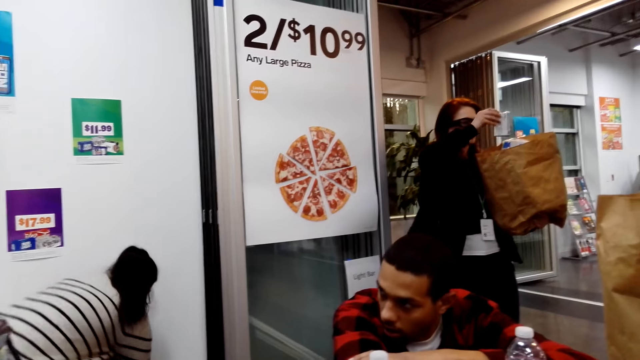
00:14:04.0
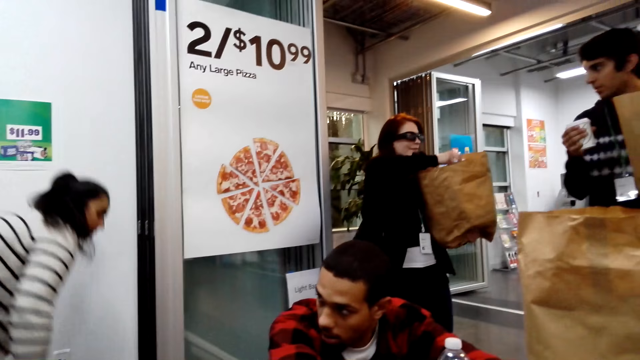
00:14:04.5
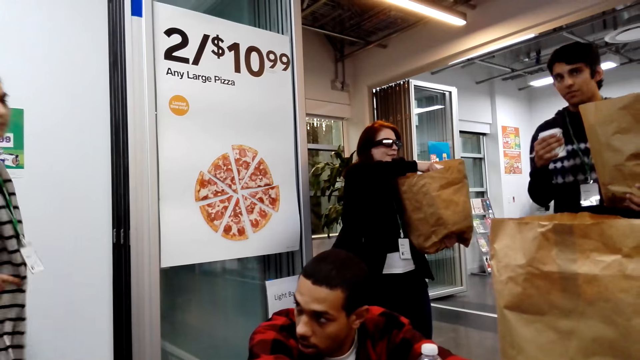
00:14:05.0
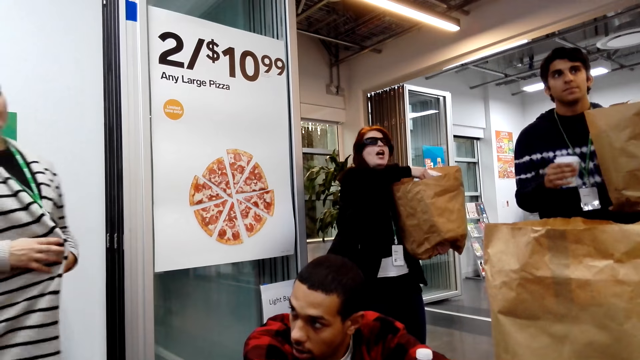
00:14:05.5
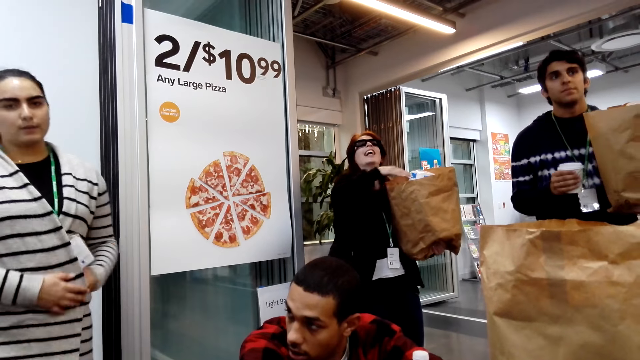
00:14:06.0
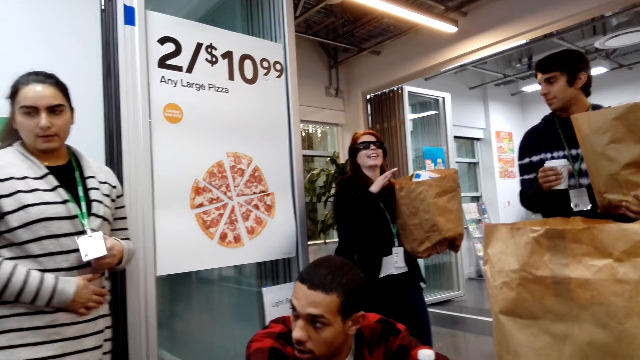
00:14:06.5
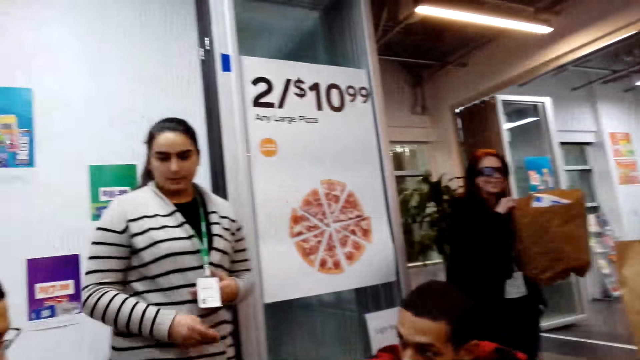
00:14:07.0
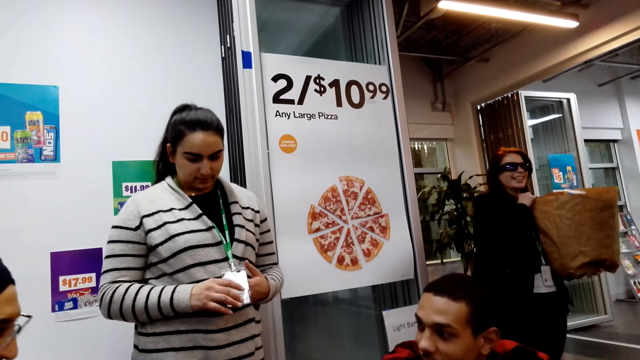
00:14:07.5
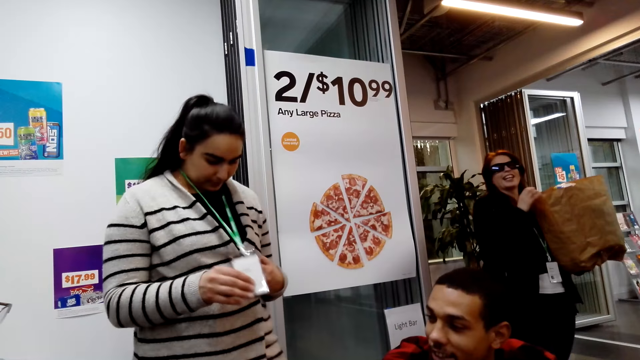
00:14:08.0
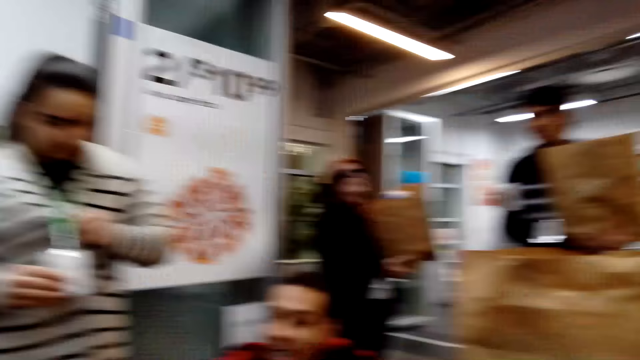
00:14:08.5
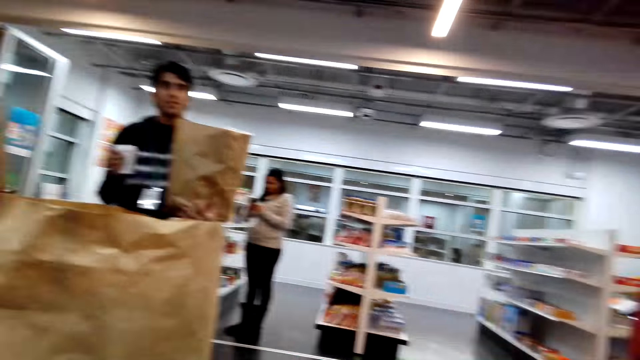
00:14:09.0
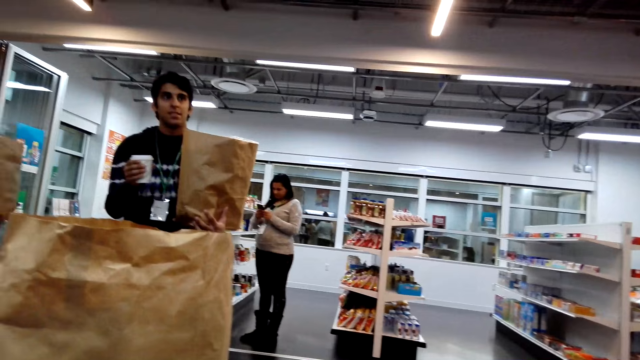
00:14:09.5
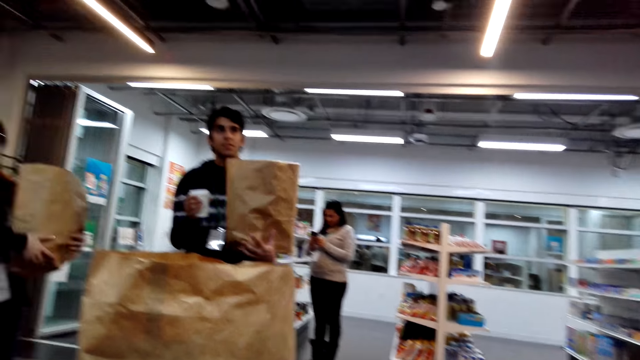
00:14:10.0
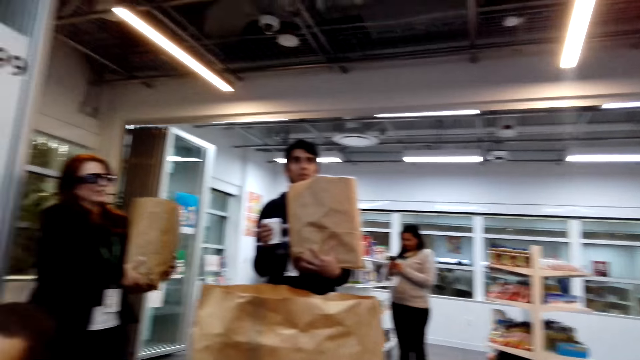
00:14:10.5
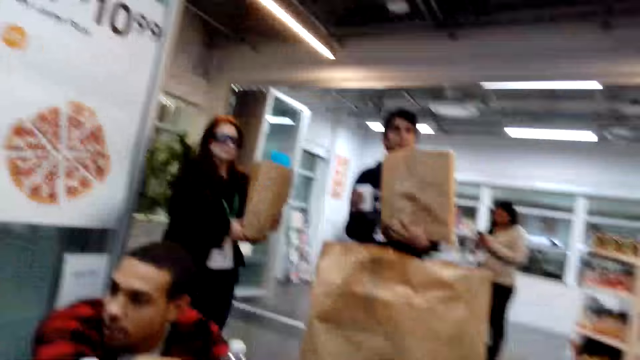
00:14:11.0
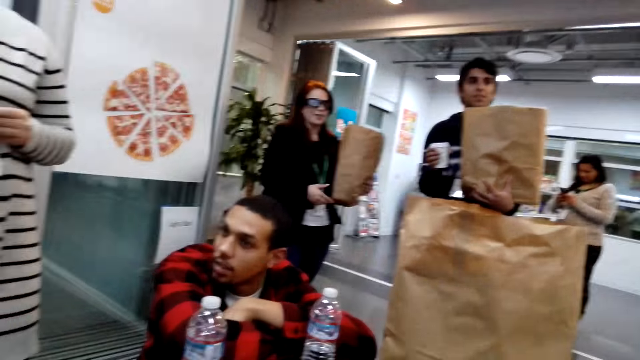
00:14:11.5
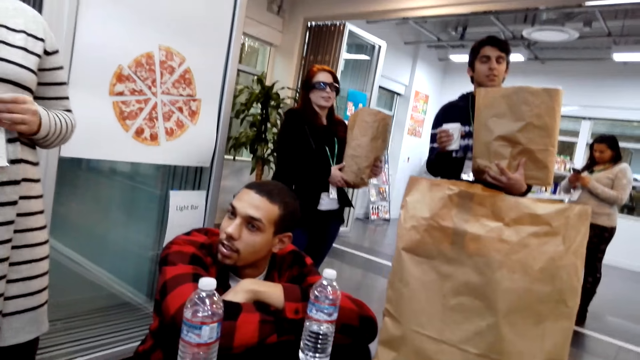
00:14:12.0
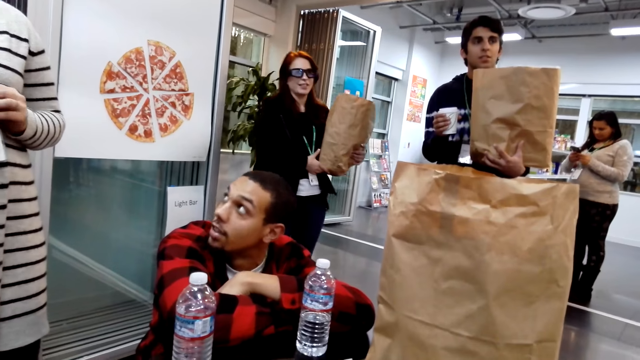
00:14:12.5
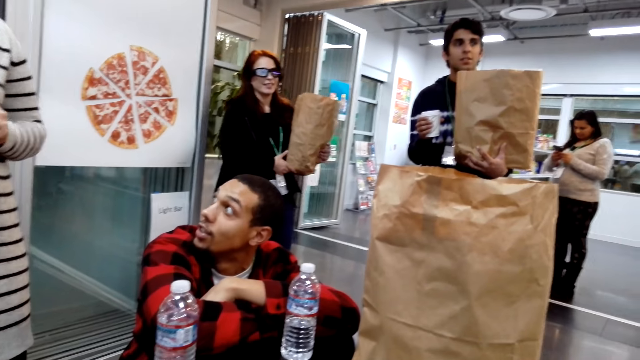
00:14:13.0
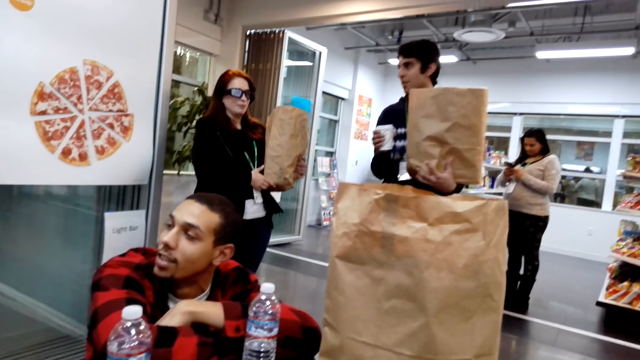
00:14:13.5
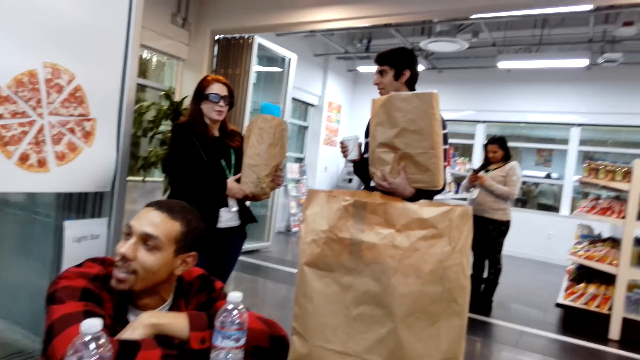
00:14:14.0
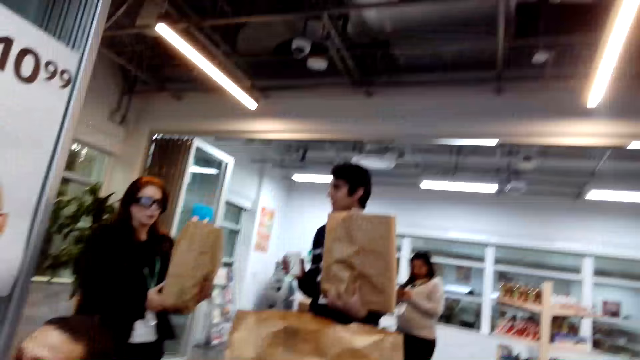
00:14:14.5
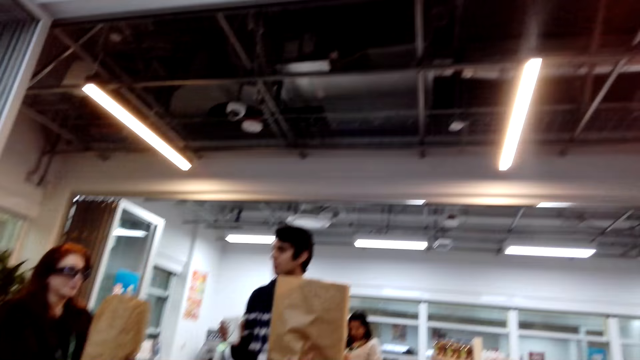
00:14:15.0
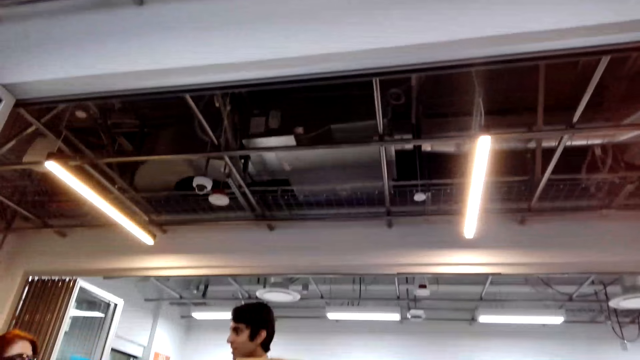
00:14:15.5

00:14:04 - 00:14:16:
A woman stands up.

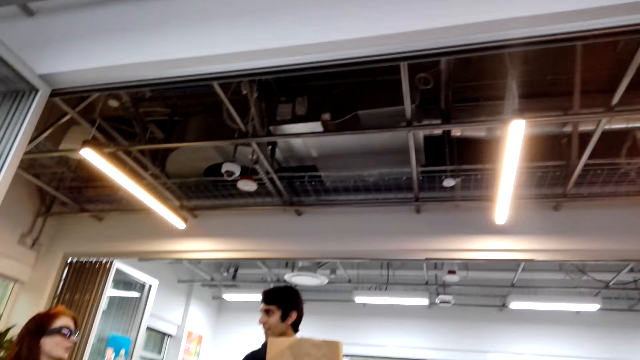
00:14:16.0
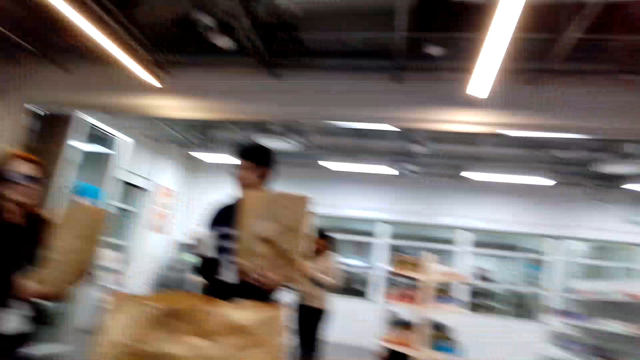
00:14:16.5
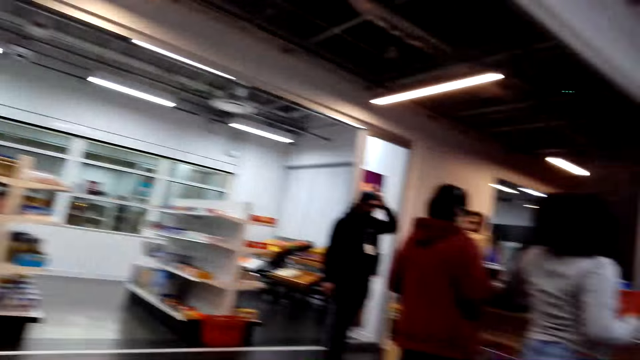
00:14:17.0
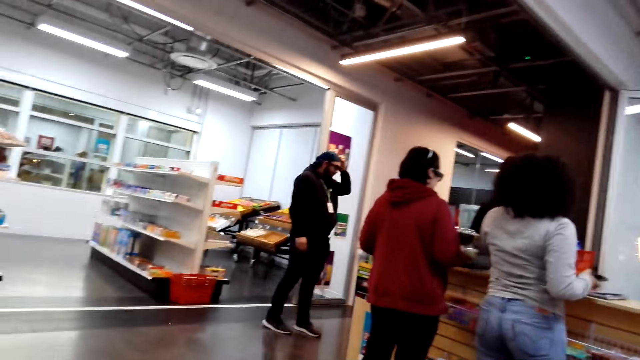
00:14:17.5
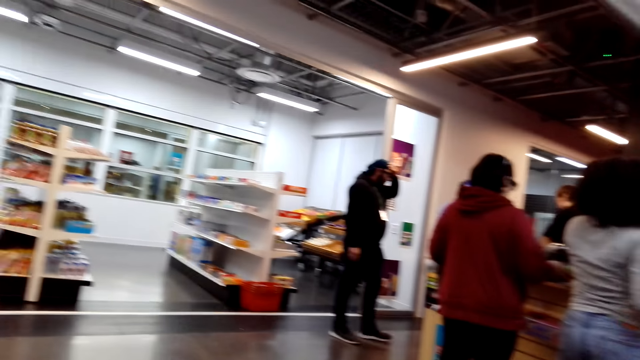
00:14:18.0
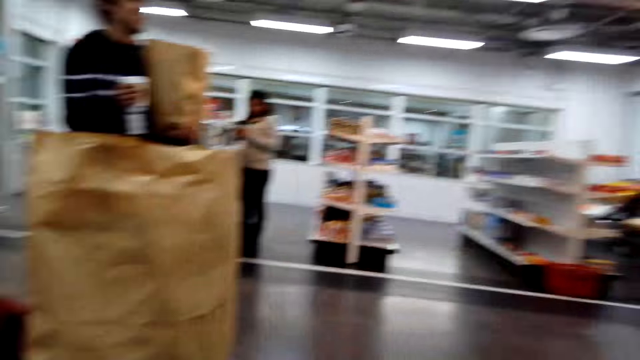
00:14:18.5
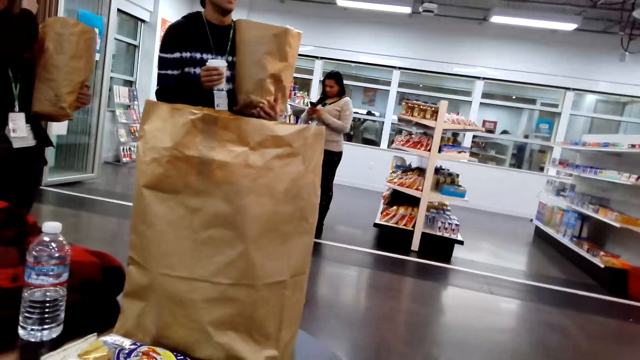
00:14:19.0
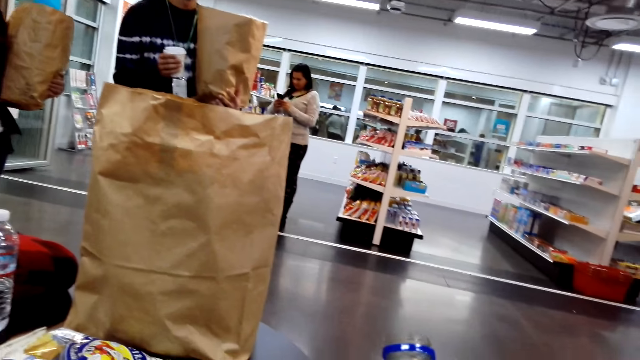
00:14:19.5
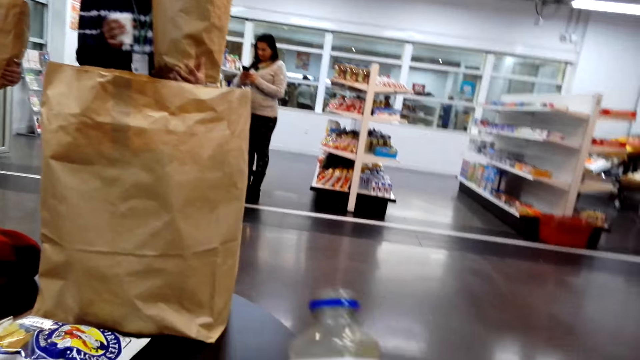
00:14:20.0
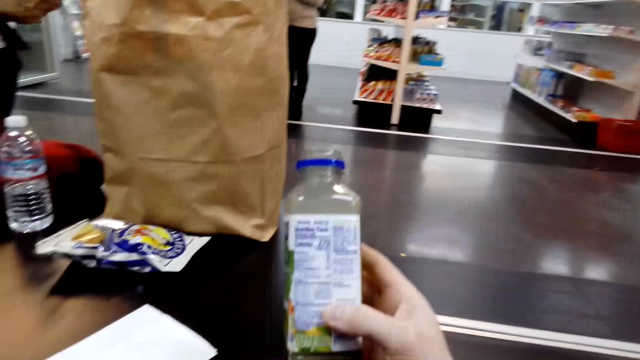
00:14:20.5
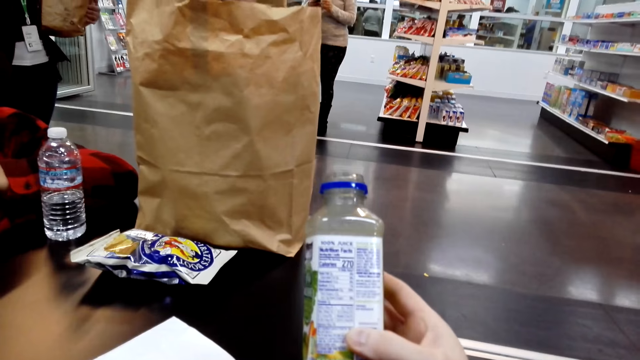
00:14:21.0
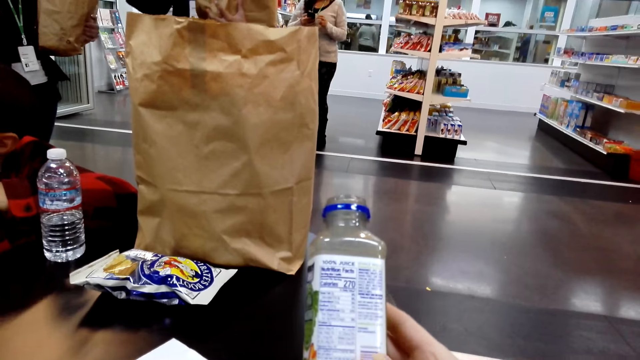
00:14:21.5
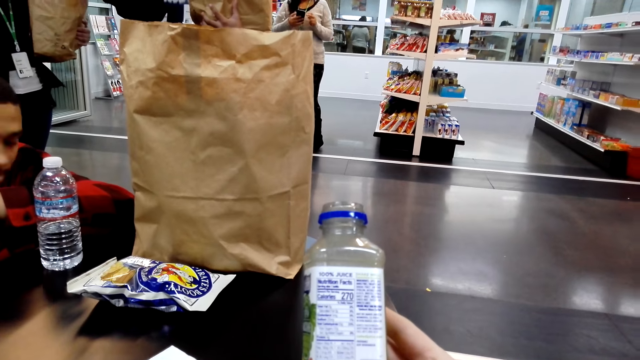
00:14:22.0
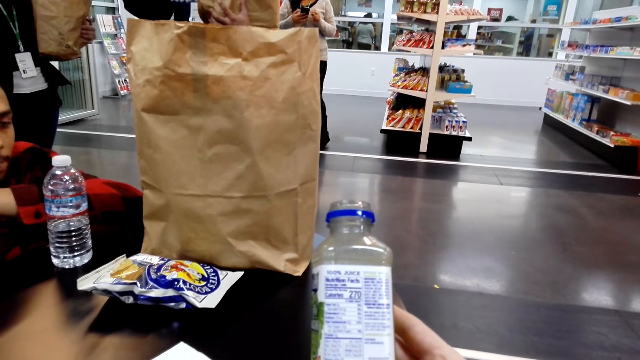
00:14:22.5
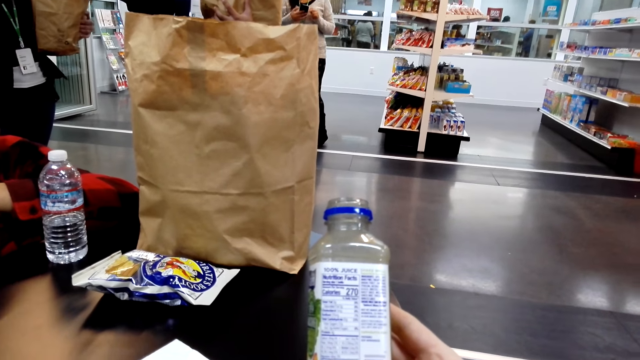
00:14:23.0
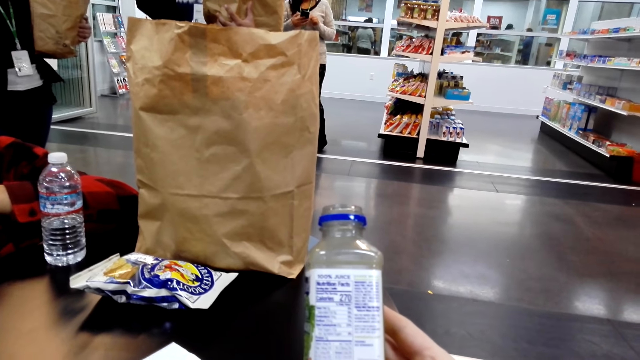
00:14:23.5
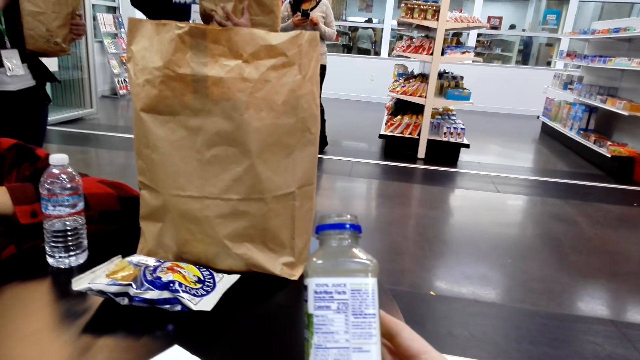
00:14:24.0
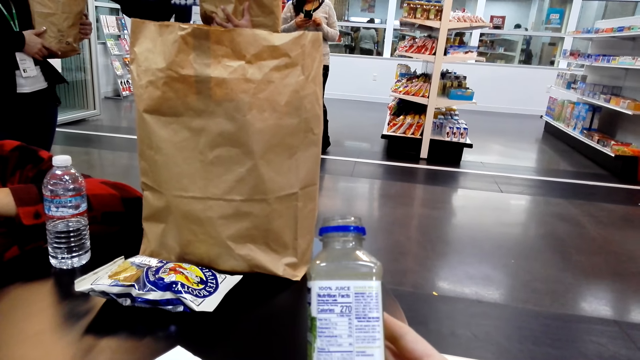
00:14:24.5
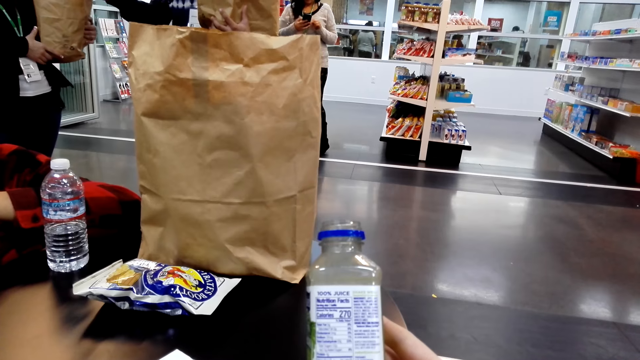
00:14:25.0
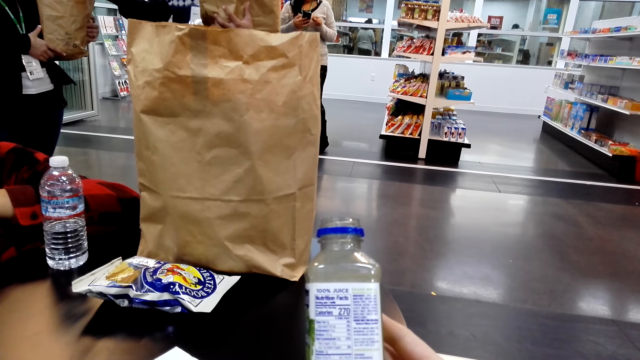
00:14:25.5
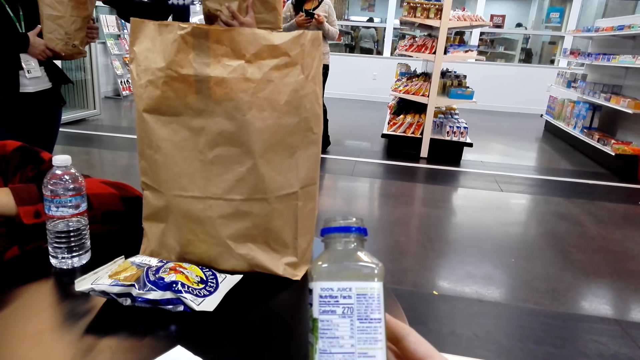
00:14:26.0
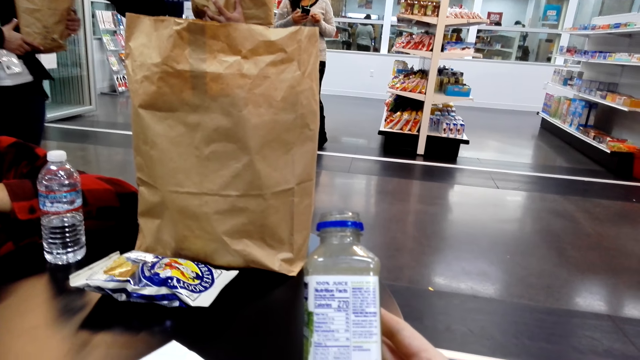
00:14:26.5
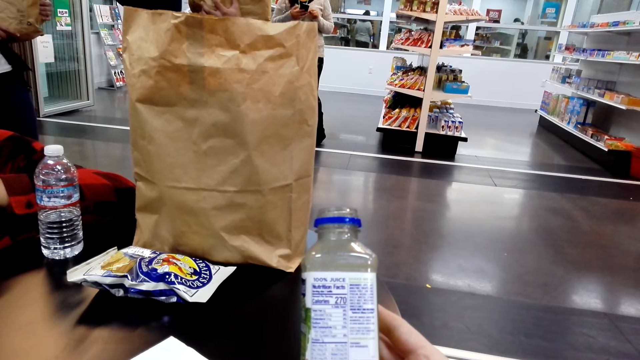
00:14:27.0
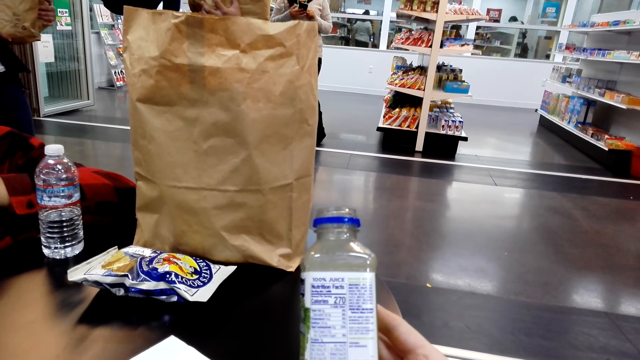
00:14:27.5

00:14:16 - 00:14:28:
The camera wearer holds the bottle. They look at the bottle.
